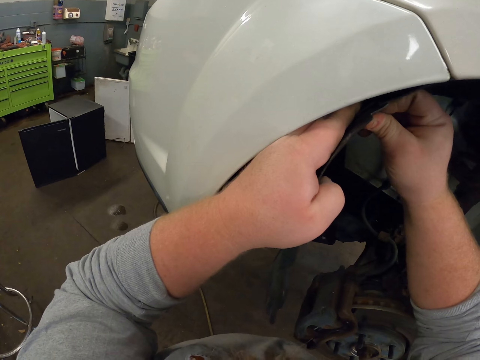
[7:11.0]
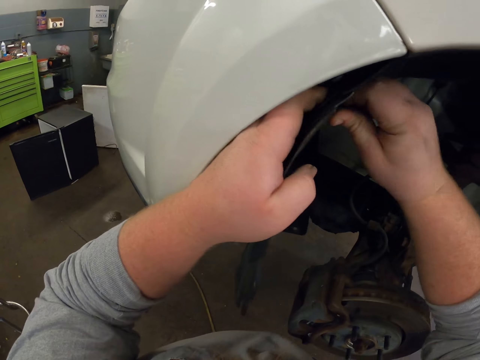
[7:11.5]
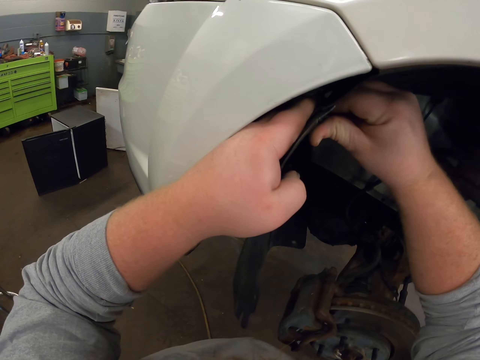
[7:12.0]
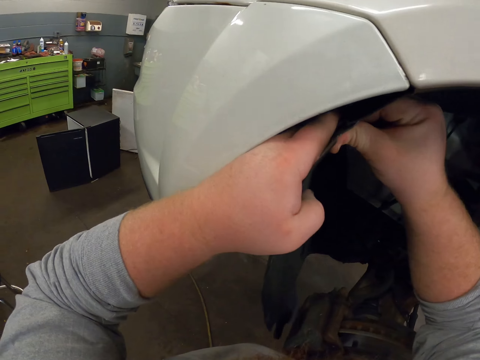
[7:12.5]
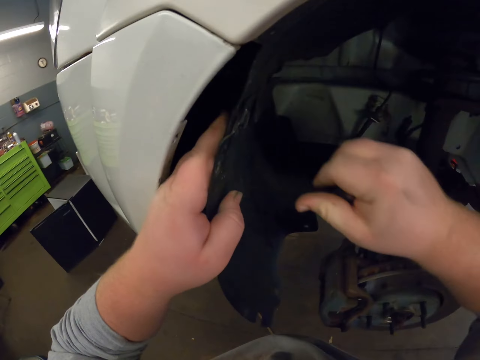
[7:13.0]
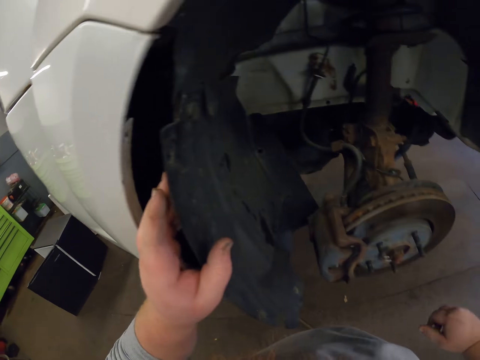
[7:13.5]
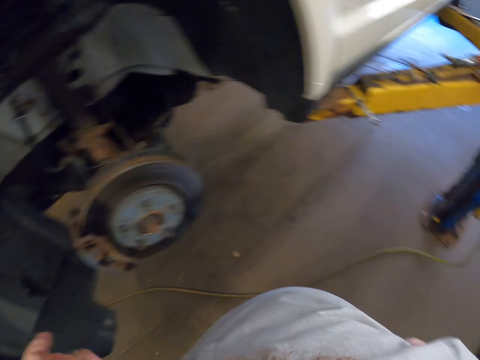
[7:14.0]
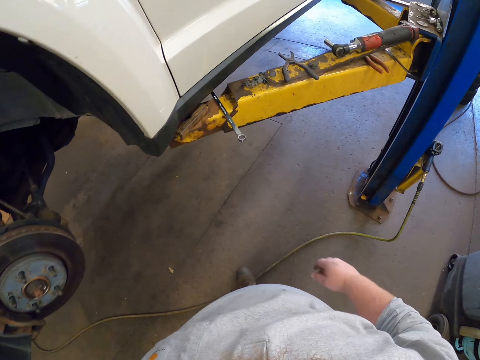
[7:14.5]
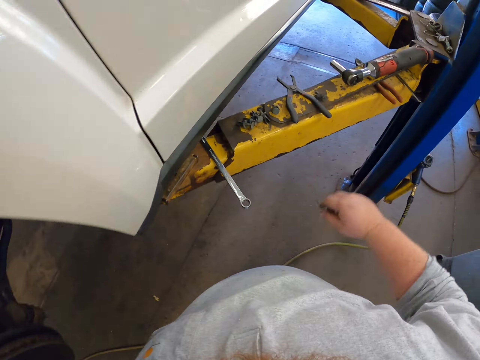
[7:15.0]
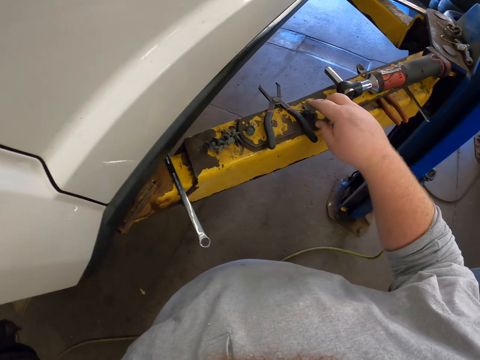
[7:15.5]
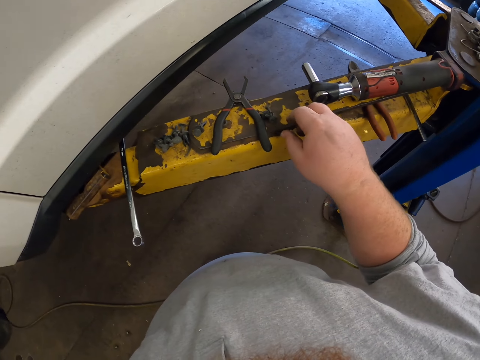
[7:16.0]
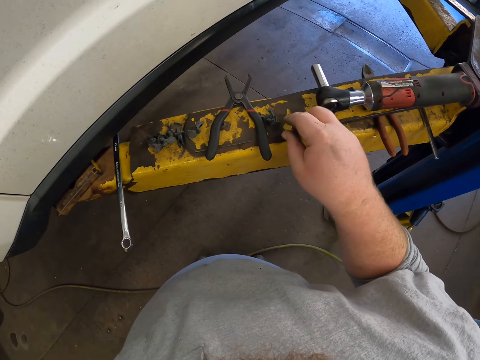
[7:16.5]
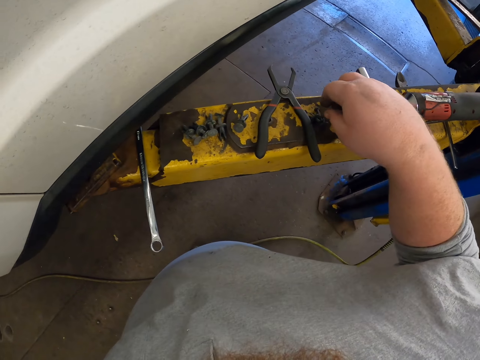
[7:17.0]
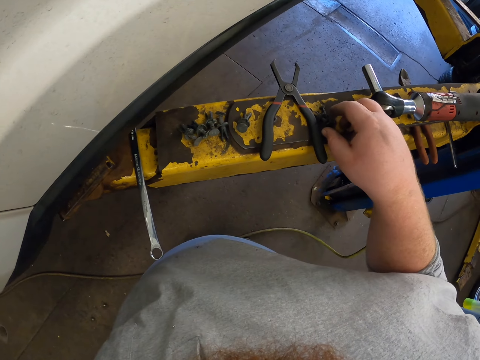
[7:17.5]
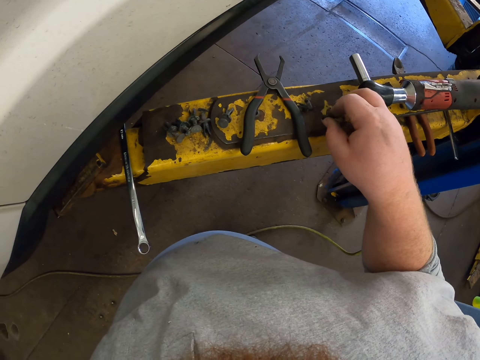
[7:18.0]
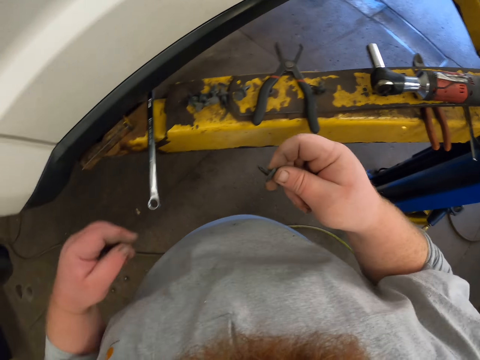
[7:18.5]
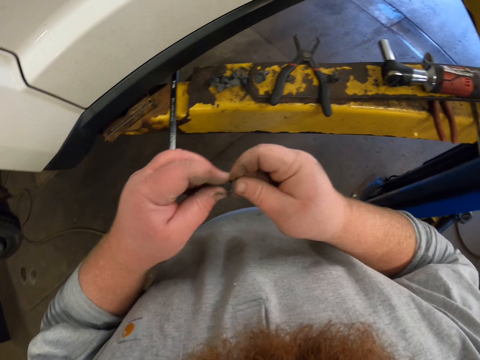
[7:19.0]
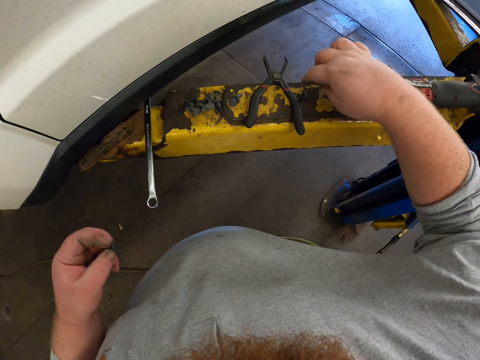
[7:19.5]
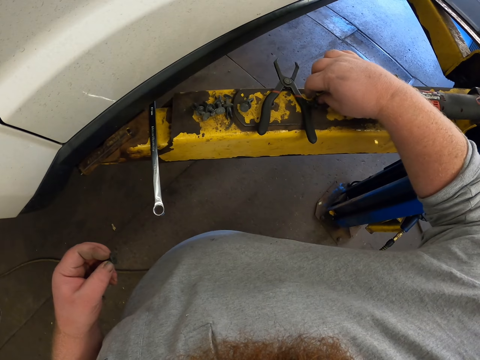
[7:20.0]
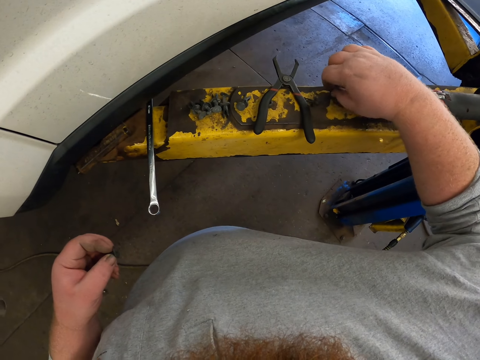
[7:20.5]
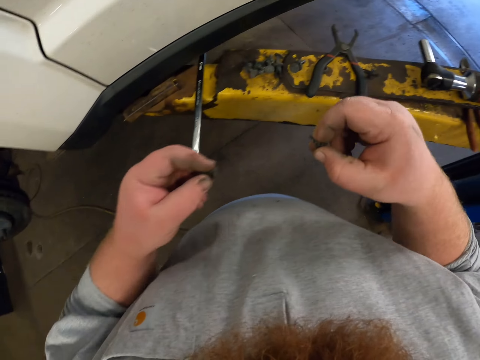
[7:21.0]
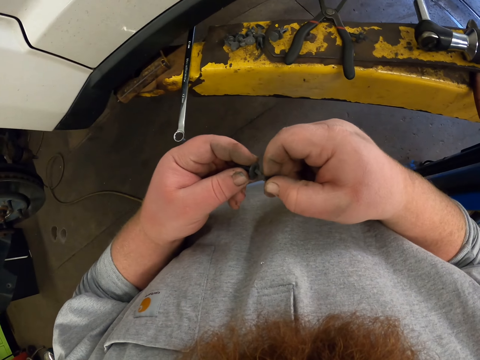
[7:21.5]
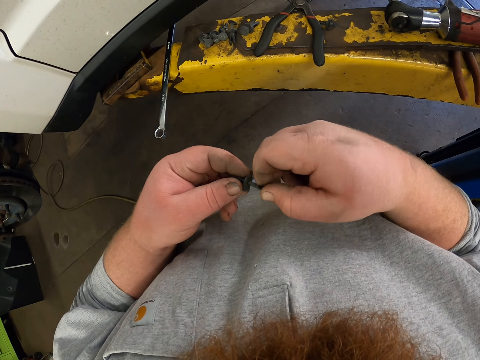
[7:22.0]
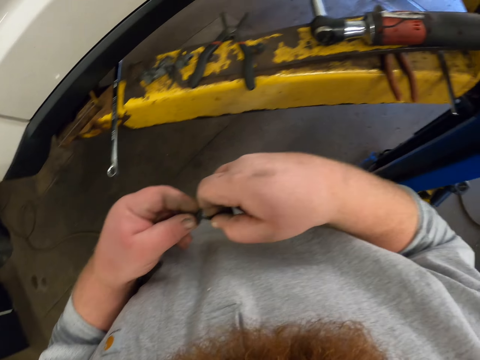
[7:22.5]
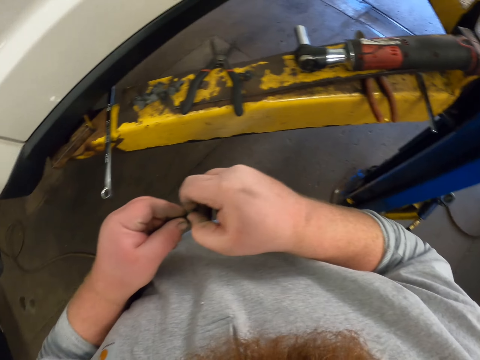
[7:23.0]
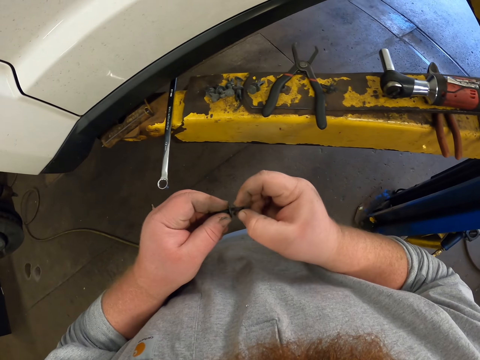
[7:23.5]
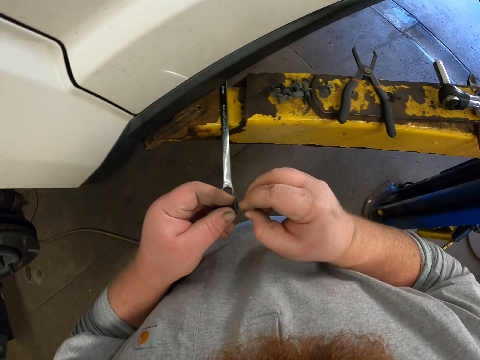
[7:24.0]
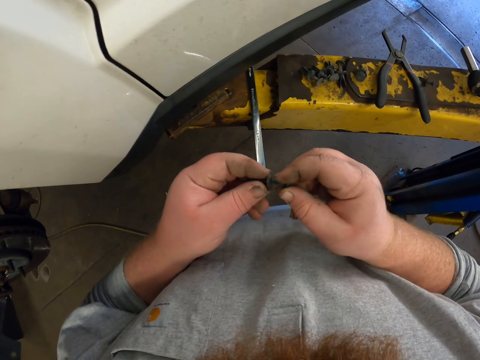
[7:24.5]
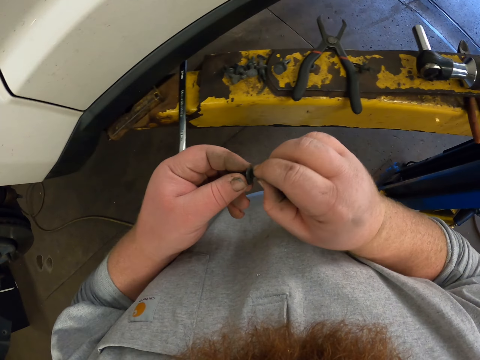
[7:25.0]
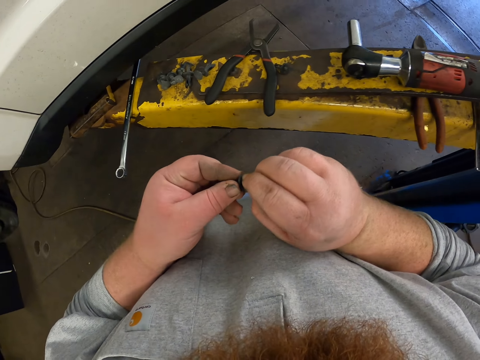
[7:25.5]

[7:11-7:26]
The camera wearer moves towards the lifting platform. He moves the bolt and picks up the bolt. He places the bolt in his left hand. He picks up another bolt. He places the bolts together.

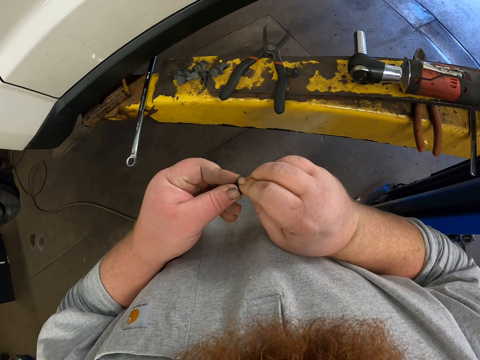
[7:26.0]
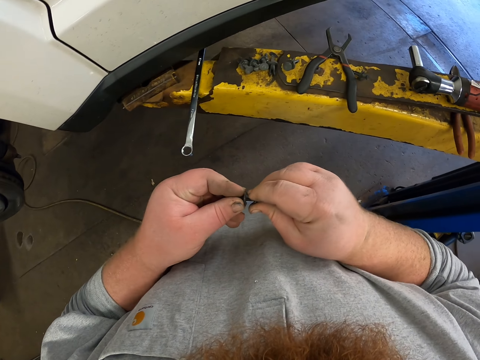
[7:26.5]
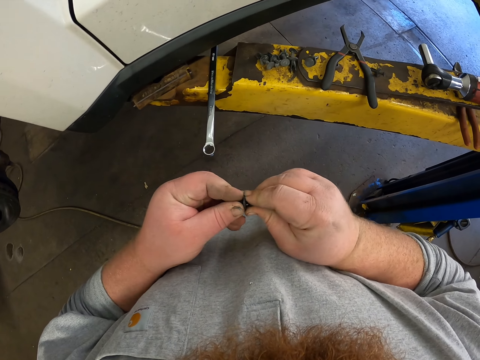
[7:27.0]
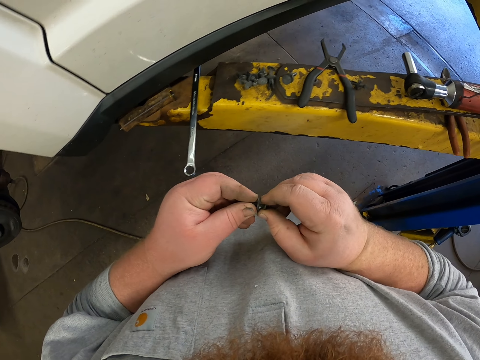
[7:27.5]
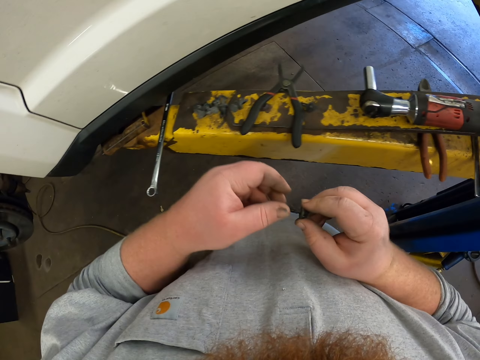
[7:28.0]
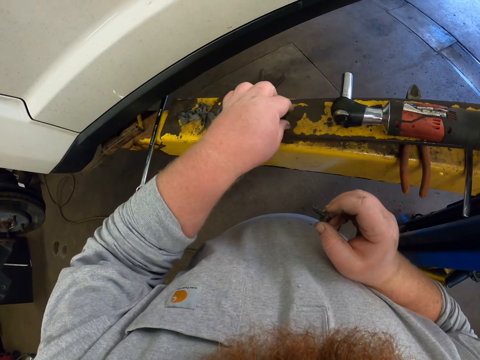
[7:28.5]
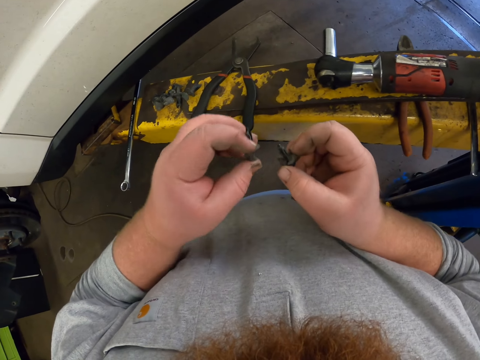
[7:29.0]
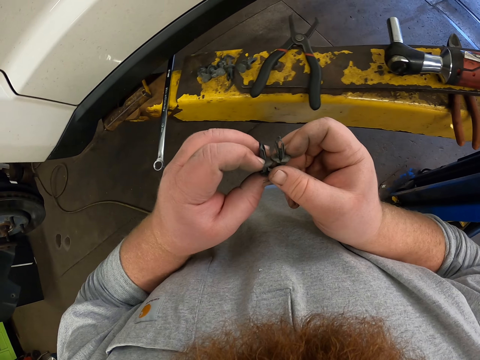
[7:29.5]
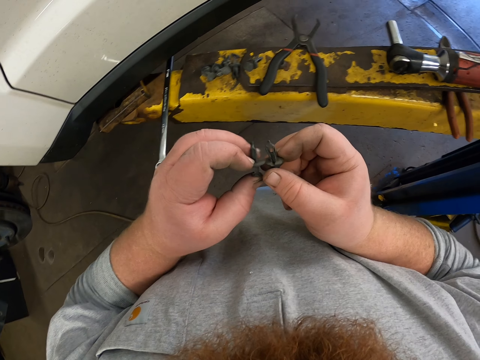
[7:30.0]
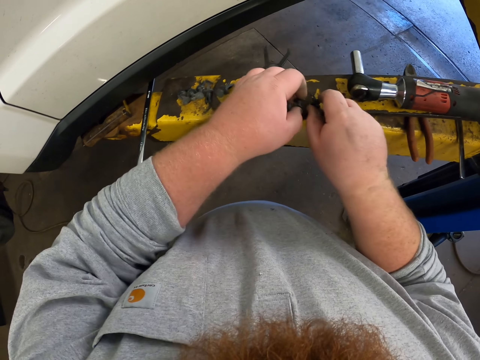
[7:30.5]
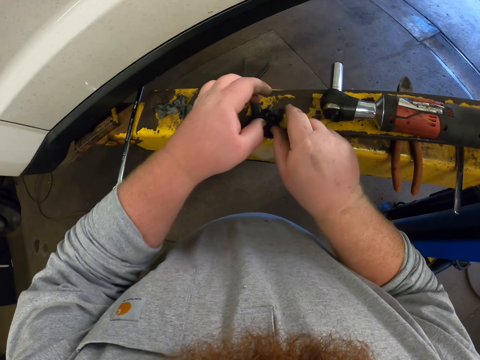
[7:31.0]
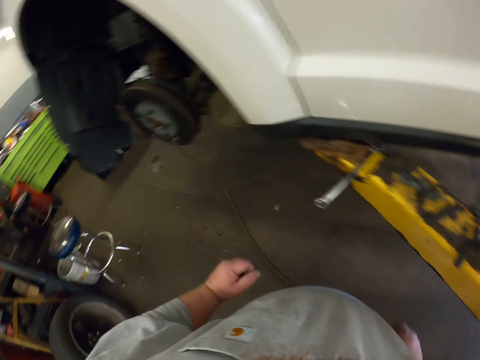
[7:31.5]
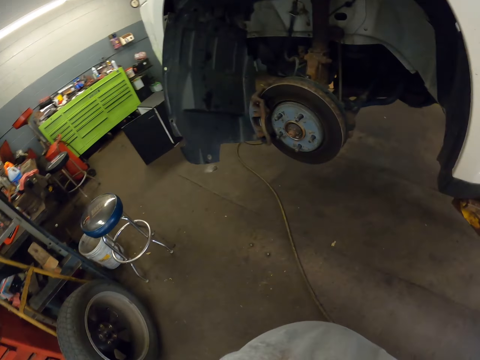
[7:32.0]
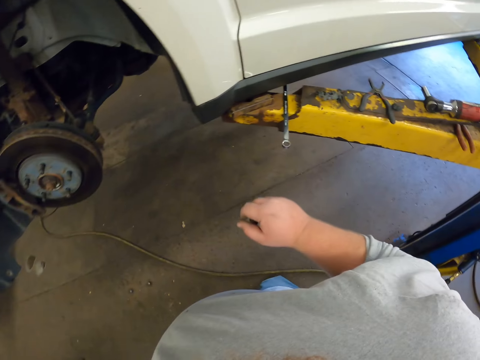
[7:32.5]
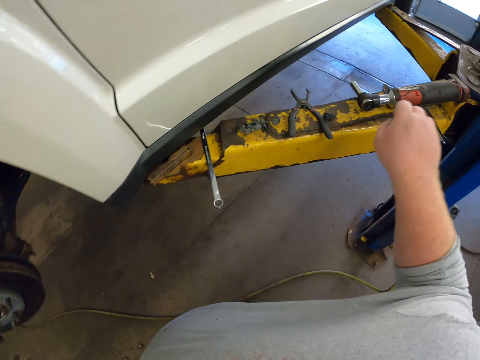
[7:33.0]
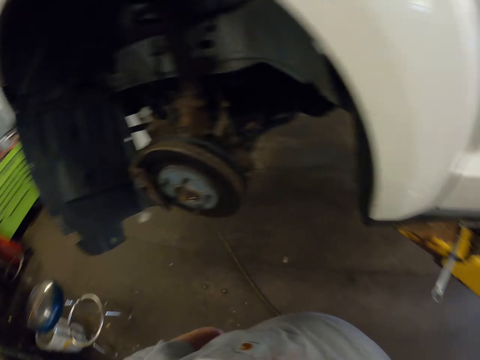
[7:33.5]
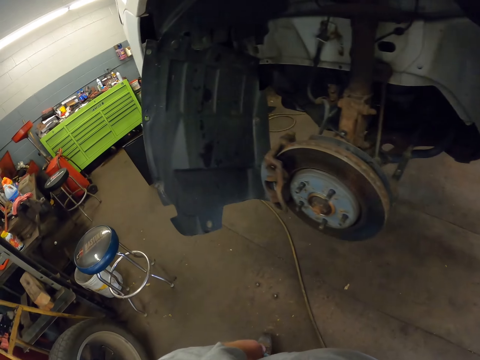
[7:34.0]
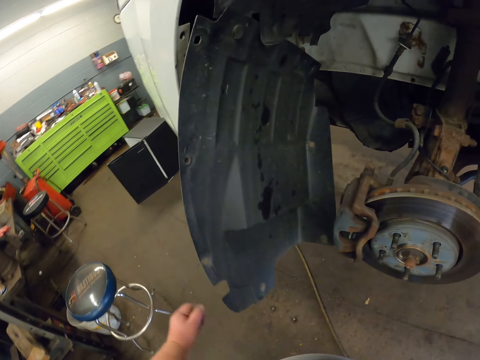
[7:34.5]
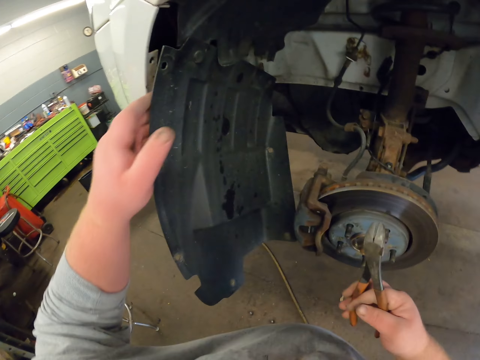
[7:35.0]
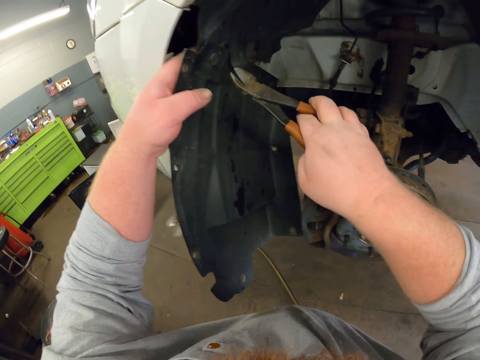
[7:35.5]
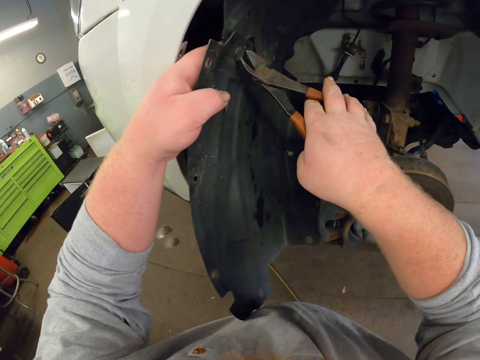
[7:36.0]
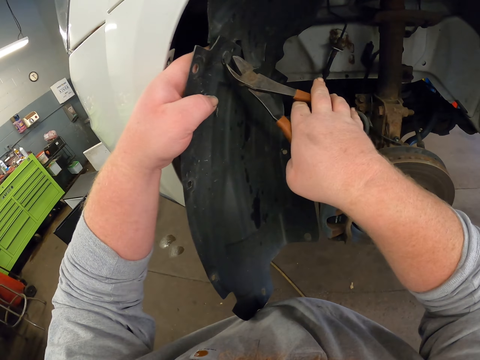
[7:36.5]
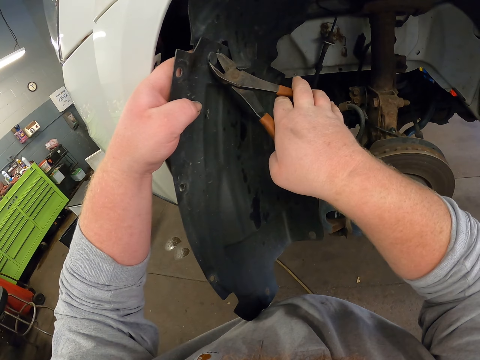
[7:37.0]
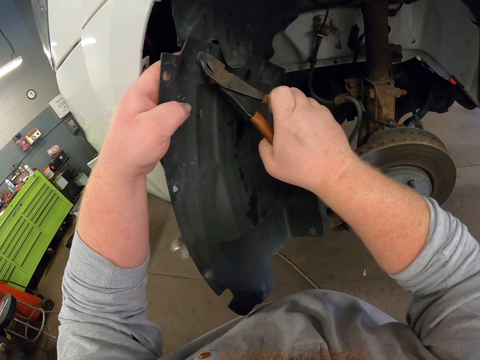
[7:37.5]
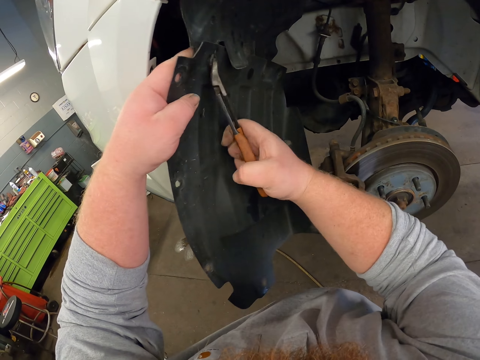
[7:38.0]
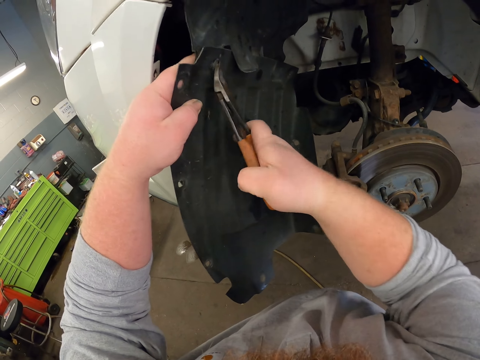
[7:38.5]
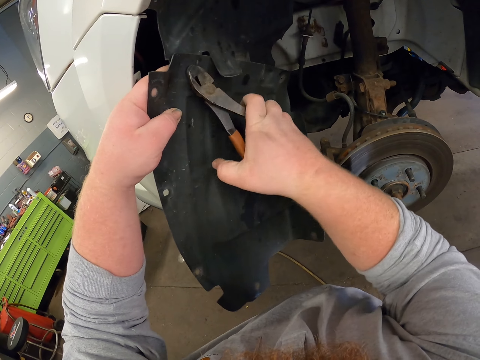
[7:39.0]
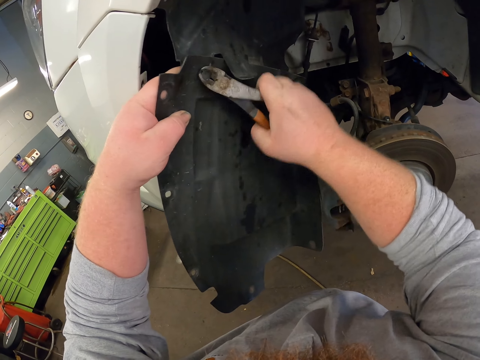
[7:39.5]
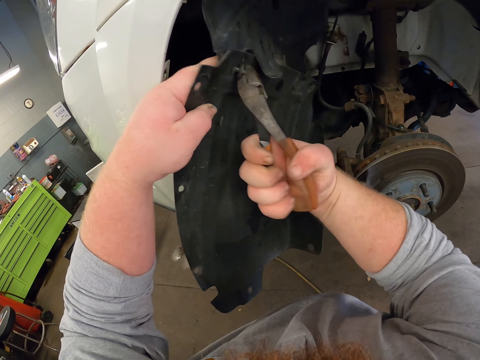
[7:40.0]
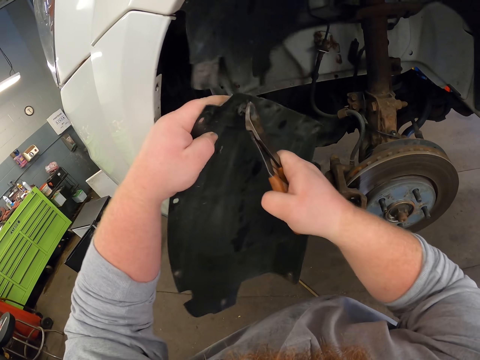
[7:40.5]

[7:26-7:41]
The camera wearer picks up the bolt and compares the bolts. They place the bolts on the lifting platform. They look around. They pick up the pliers. They remove the screw from the metal on the car using the pliers.
